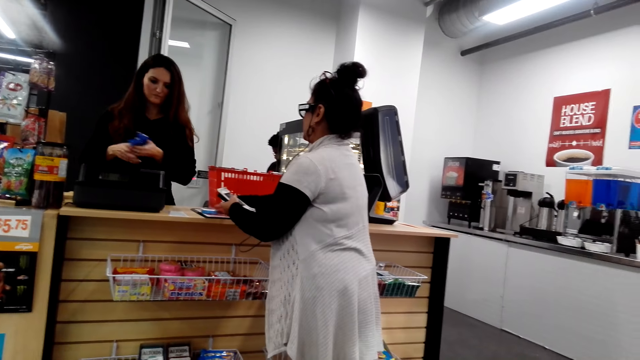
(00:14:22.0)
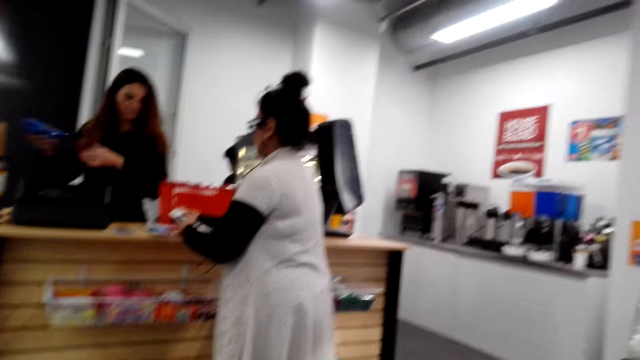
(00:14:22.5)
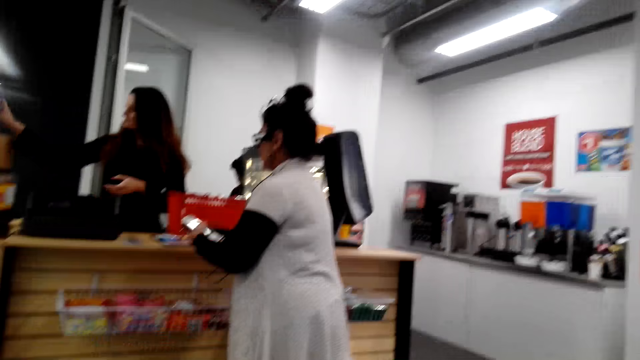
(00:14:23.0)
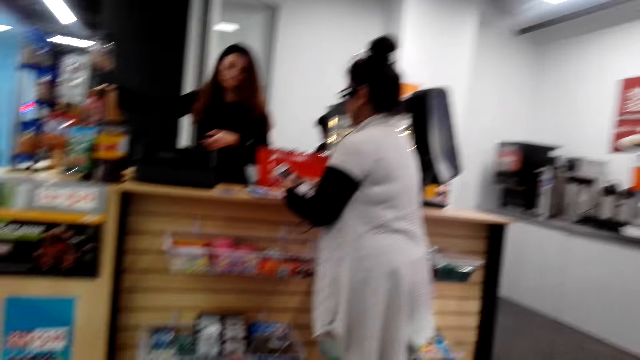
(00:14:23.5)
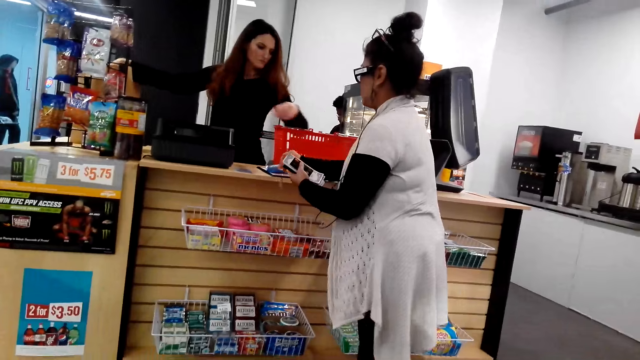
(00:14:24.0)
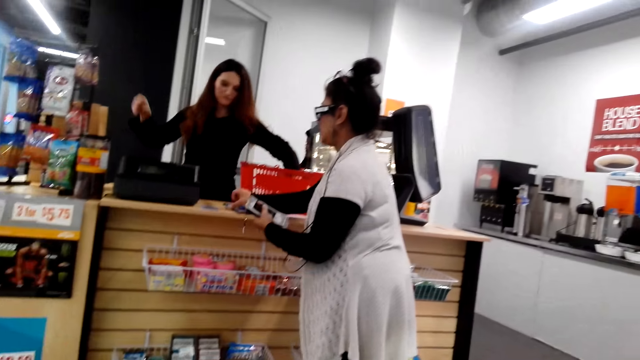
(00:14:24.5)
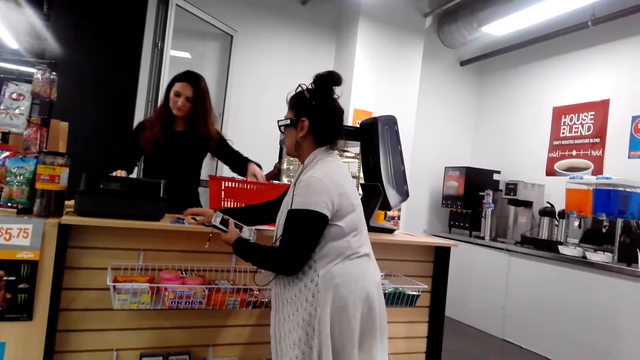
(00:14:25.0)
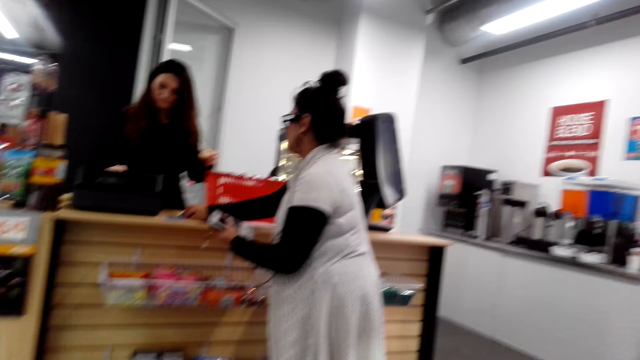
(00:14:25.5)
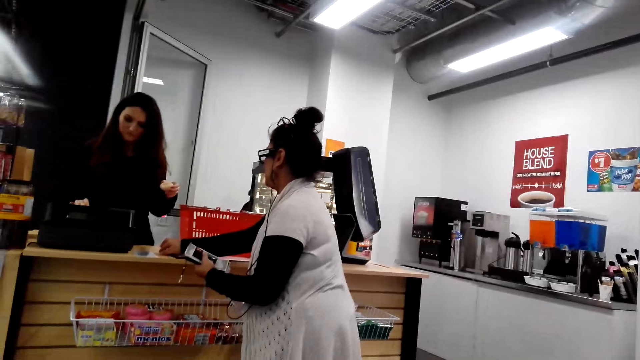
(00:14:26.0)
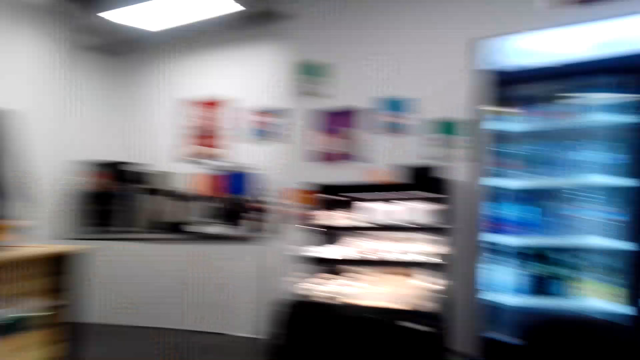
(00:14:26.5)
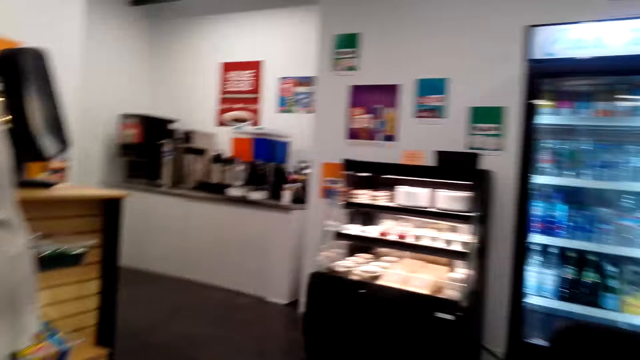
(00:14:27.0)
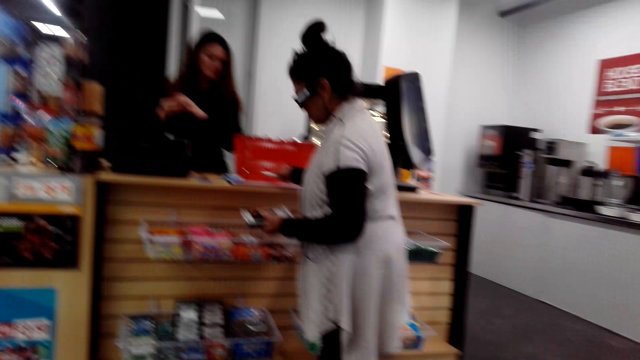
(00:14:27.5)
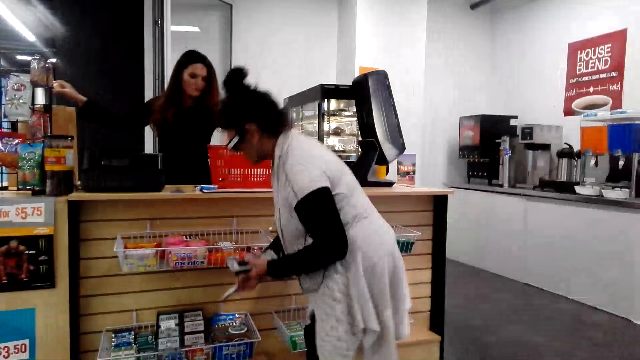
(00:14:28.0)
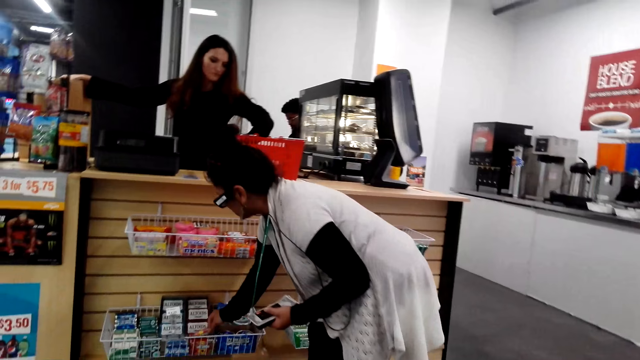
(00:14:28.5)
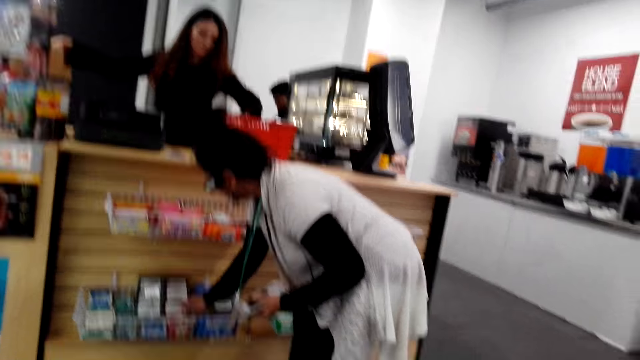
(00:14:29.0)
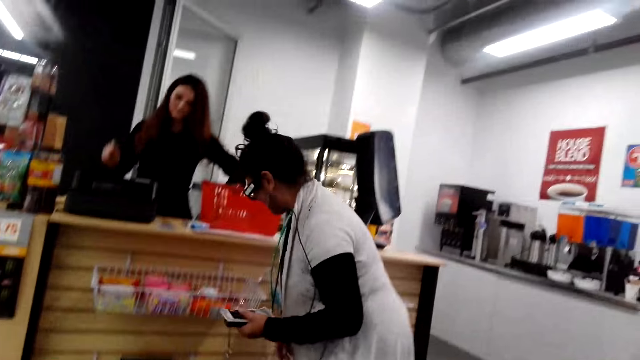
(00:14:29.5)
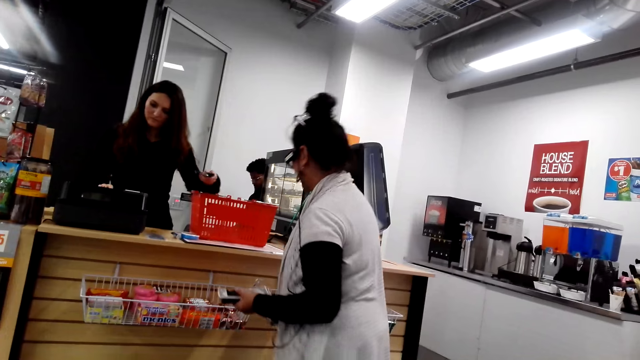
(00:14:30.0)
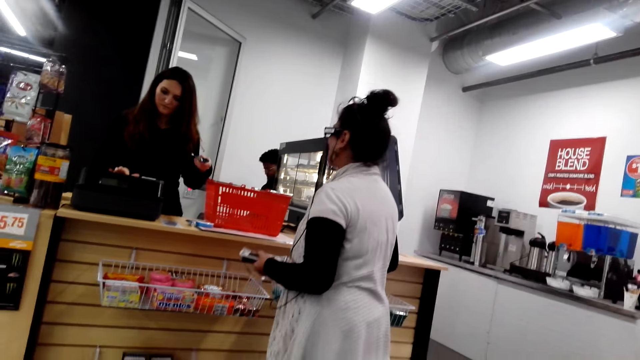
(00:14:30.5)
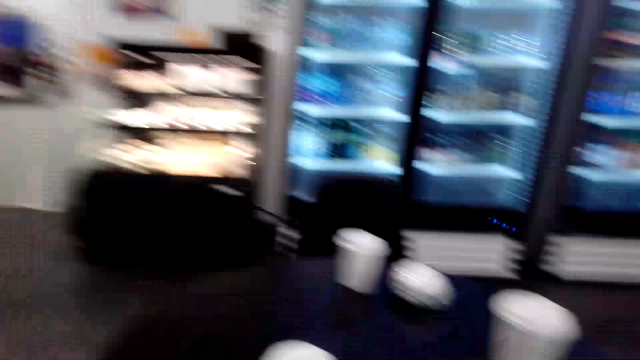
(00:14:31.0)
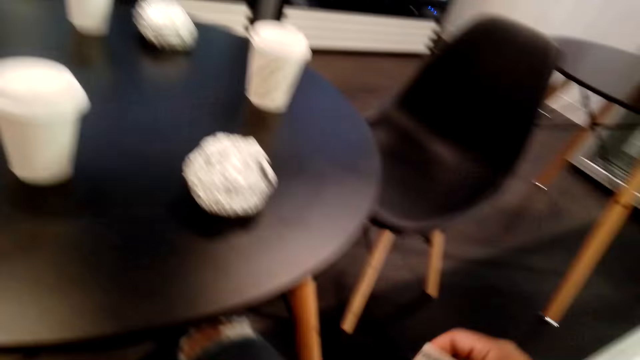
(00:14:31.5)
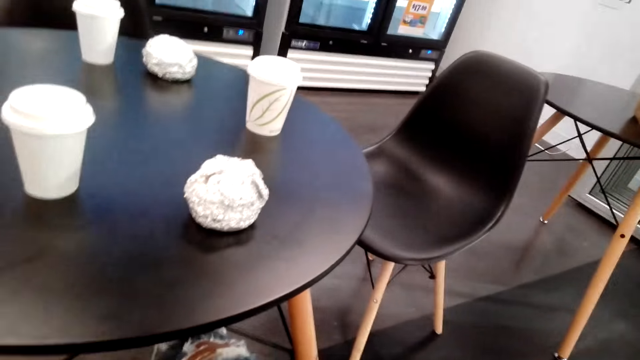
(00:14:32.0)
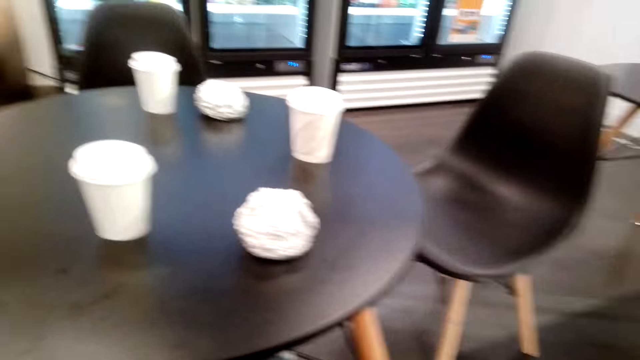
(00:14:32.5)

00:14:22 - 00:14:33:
A lady places the candy on the counter. A cashier scans the items' price on the scanner. The camera wearer stares around. The lady picks the candy from the basket and drops something in the storage rack.

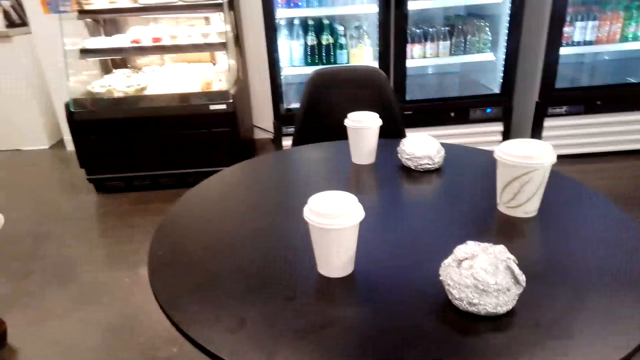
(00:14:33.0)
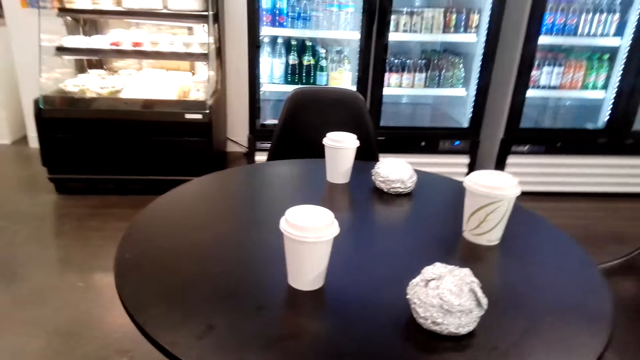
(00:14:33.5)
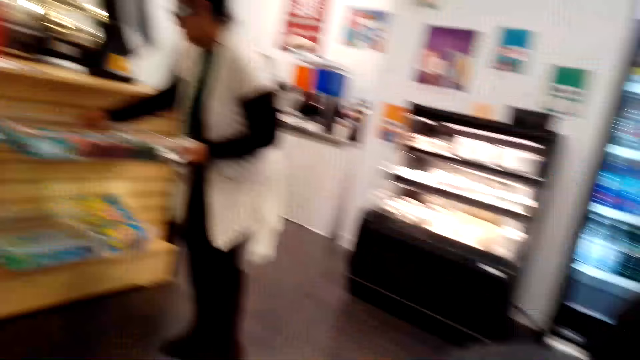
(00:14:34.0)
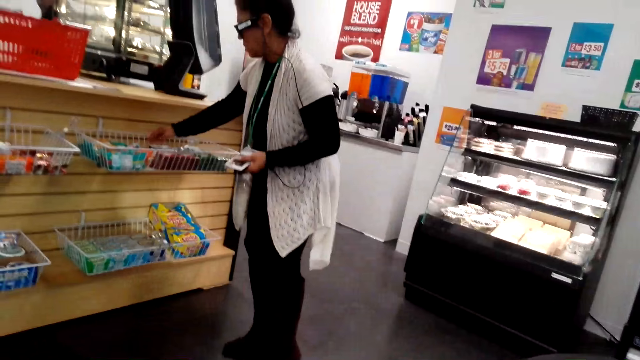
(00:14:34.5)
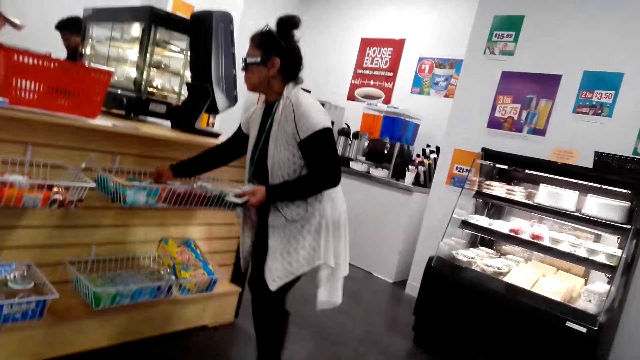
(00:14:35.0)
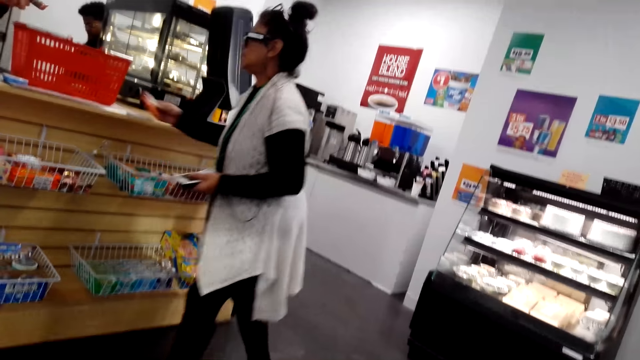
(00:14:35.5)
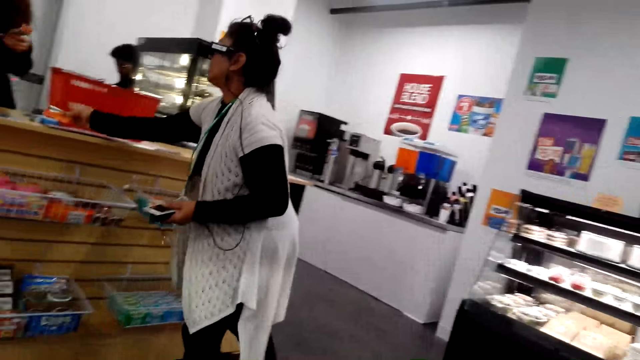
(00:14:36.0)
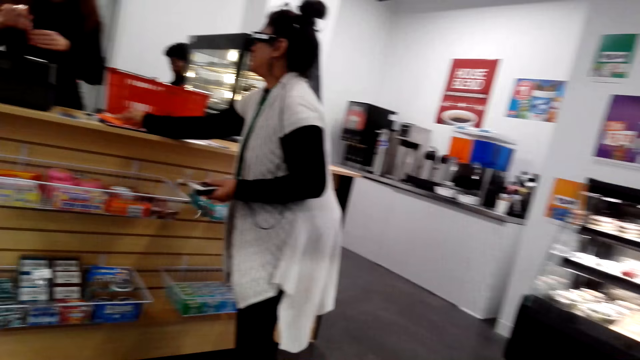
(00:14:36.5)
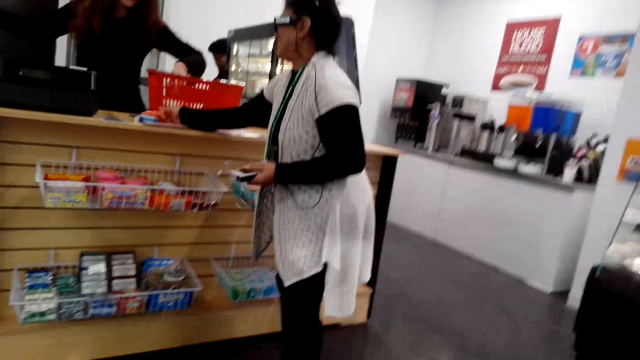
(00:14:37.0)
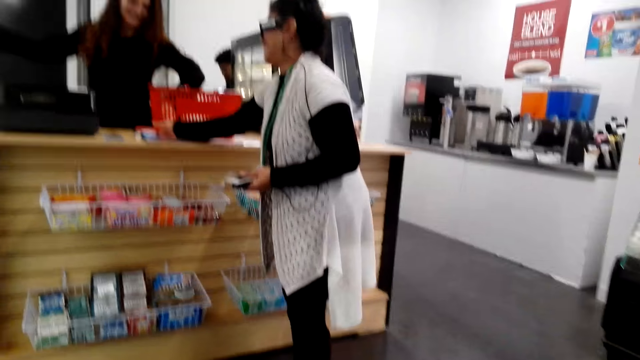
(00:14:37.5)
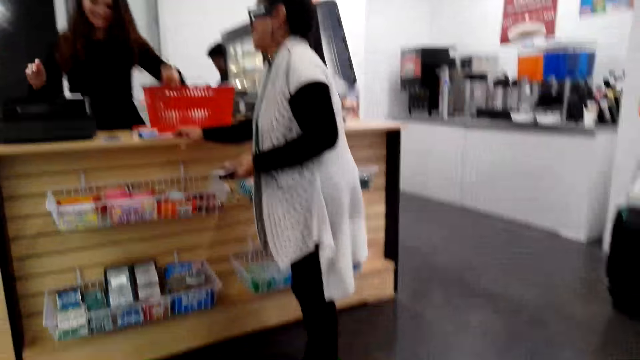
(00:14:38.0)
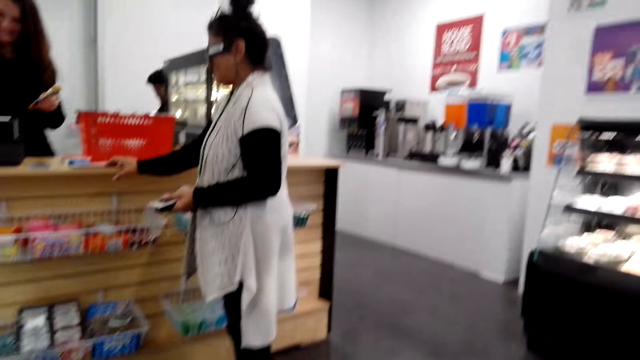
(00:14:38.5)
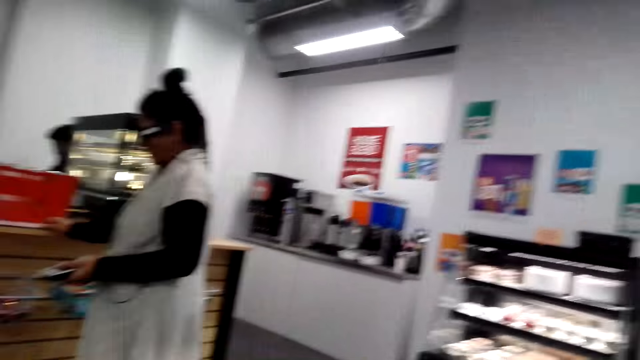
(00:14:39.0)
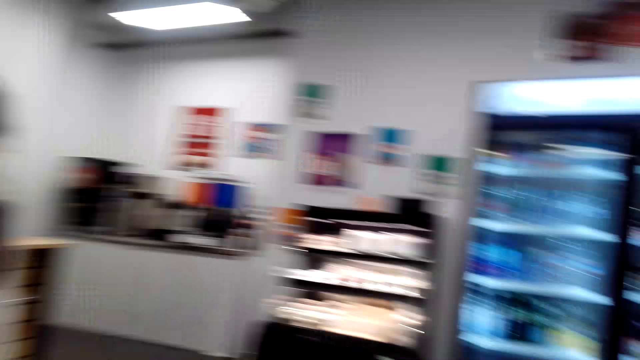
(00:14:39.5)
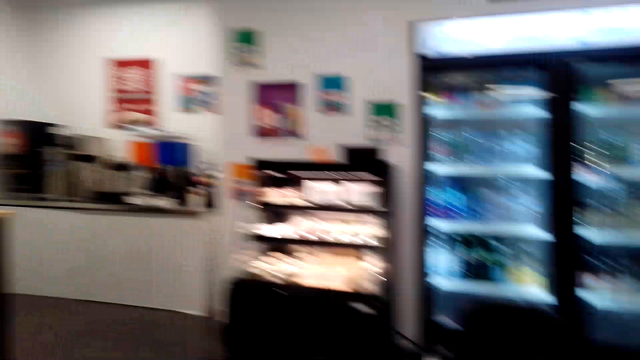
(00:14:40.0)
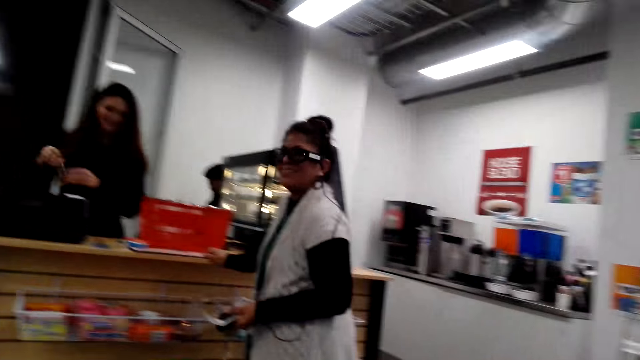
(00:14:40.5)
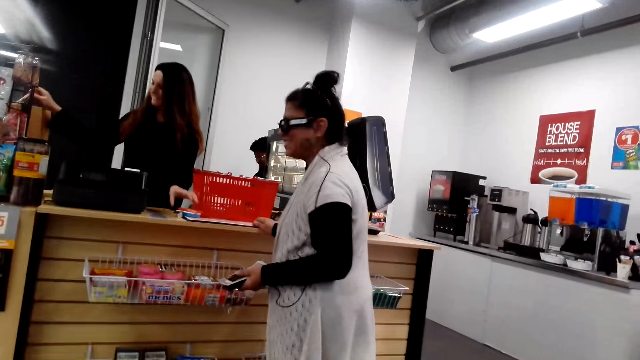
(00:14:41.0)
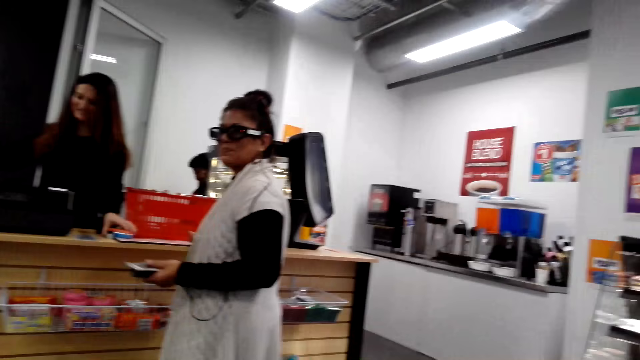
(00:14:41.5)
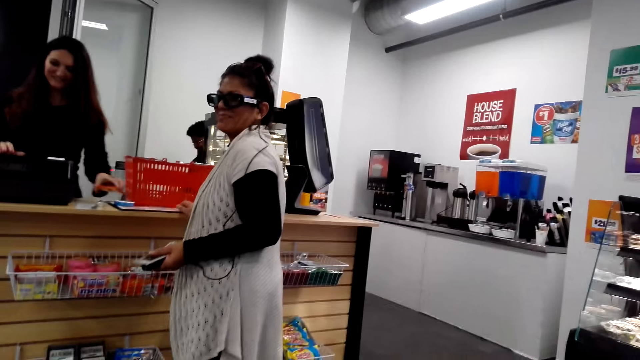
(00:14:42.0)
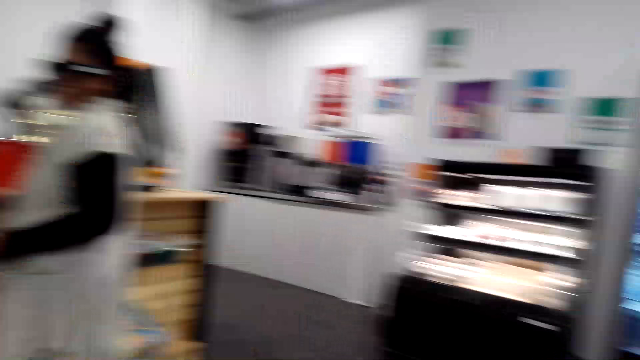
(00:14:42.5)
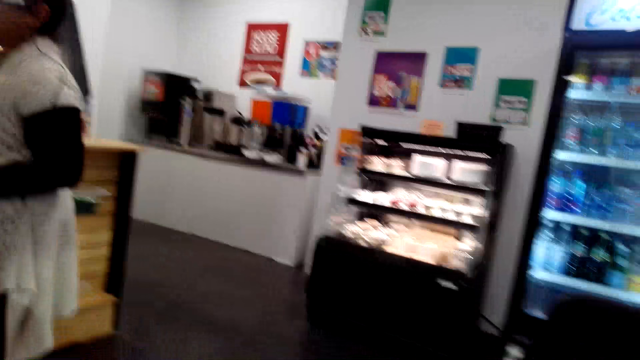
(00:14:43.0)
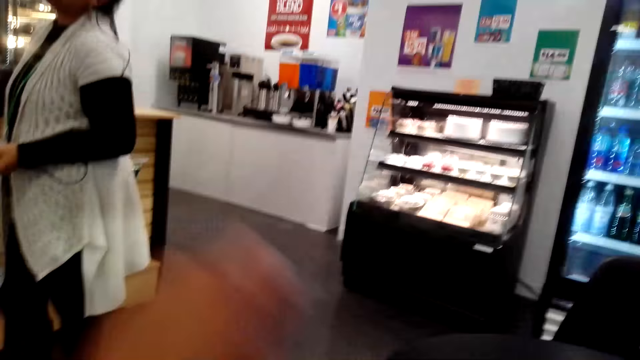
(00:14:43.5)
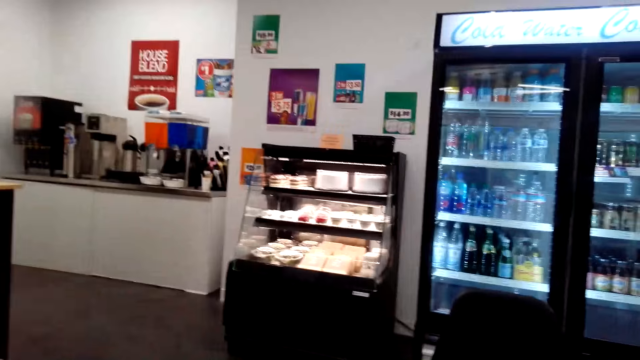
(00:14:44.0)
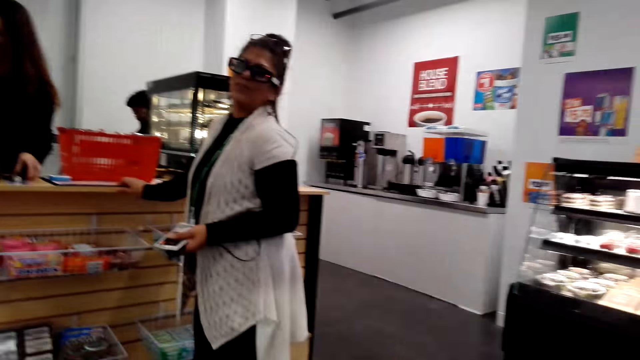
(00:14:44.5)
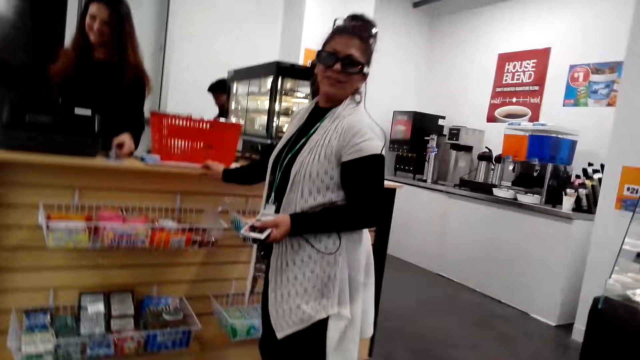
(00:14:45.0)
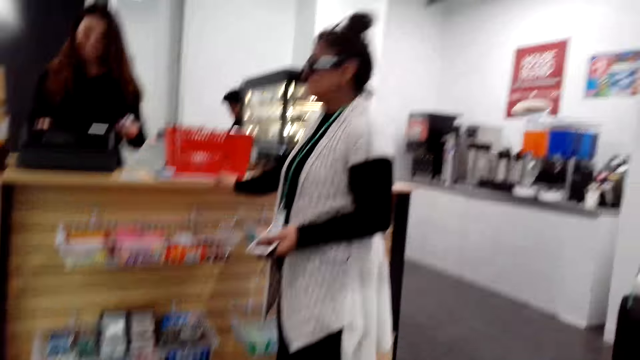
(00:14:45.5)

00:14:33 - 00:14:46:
A lady picks an item in the rack. The lady places the candy on the counter. A cashier scans item prices on the counter. The lady stands along the counter. The camera wearer stares round in the room.
